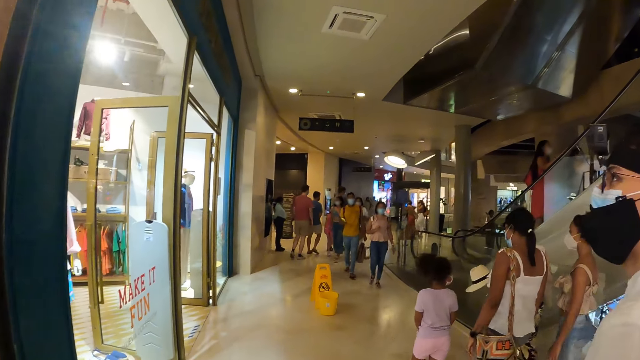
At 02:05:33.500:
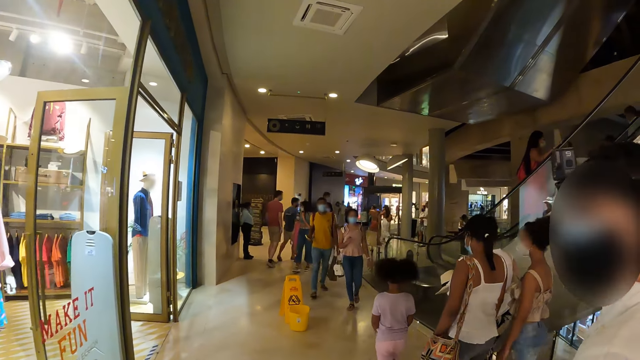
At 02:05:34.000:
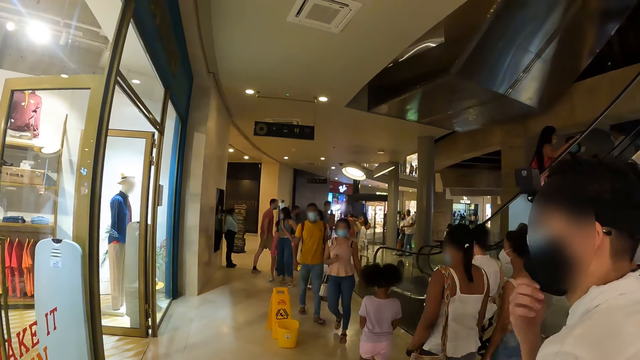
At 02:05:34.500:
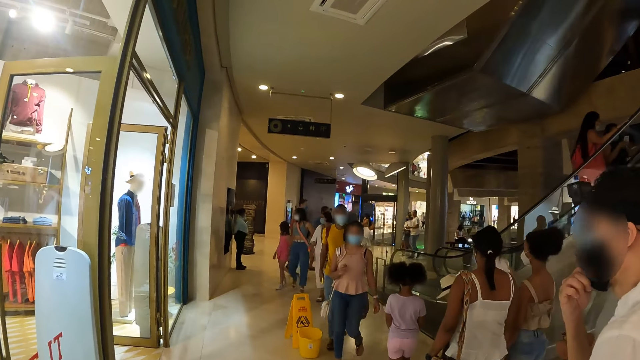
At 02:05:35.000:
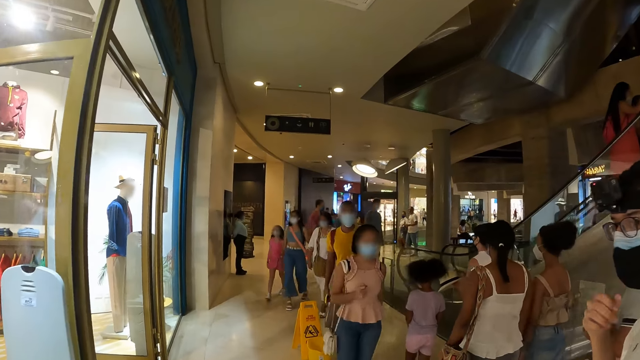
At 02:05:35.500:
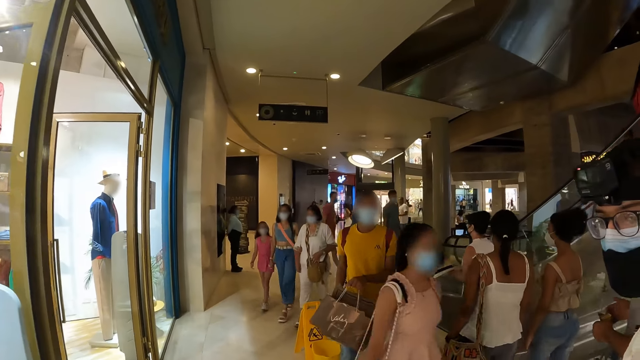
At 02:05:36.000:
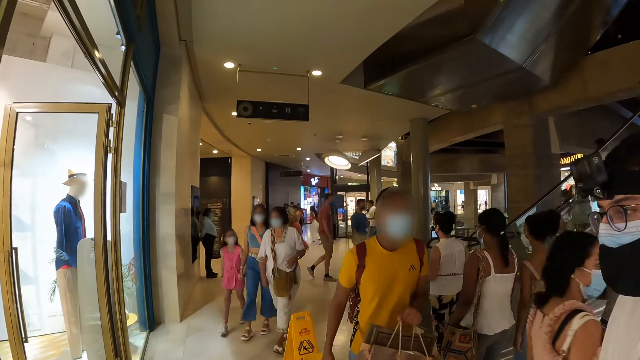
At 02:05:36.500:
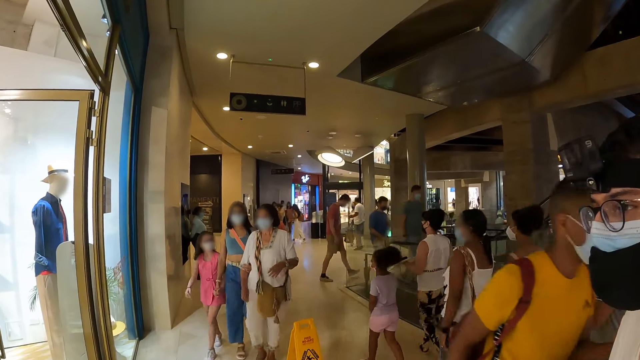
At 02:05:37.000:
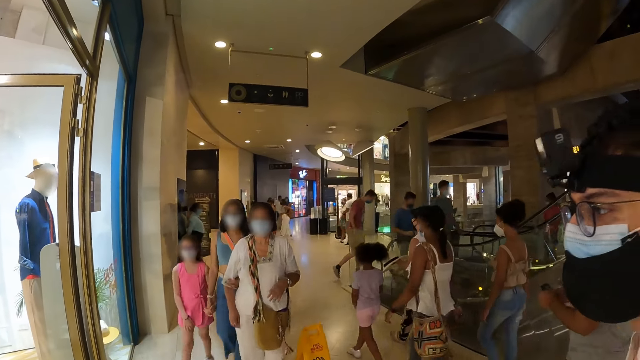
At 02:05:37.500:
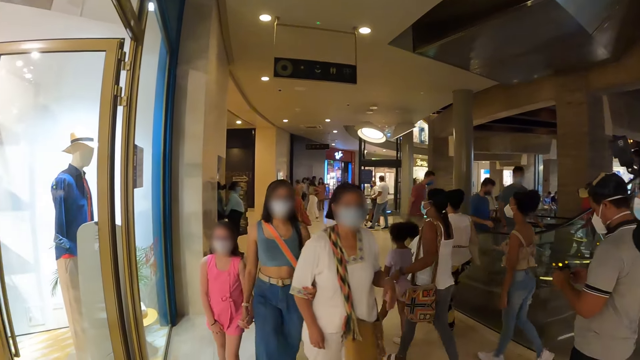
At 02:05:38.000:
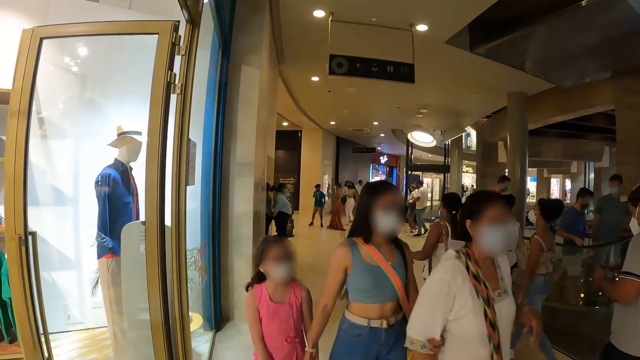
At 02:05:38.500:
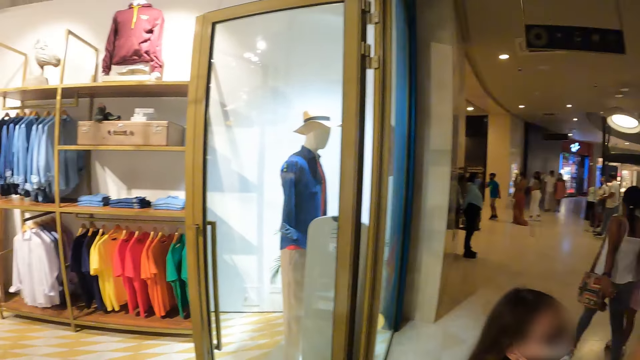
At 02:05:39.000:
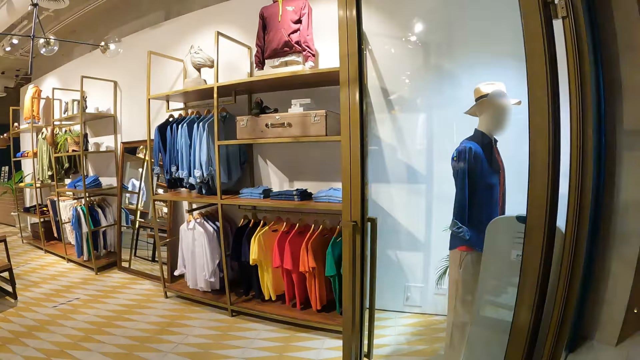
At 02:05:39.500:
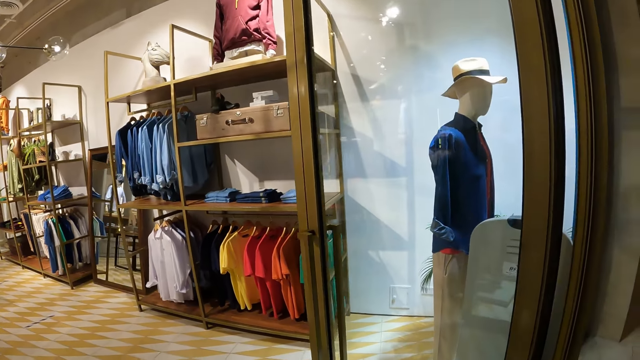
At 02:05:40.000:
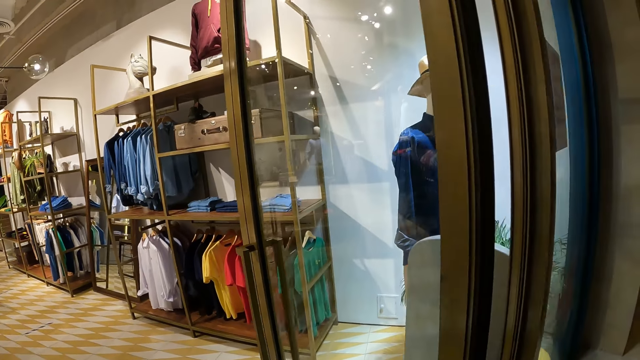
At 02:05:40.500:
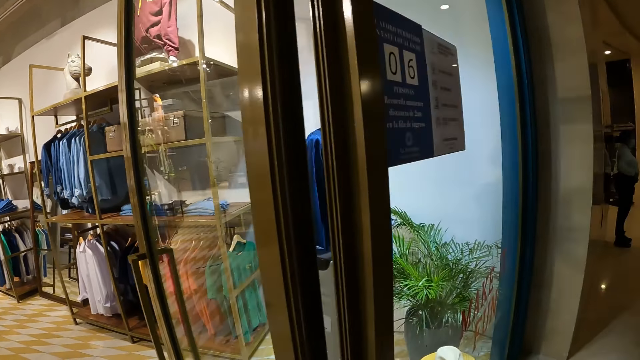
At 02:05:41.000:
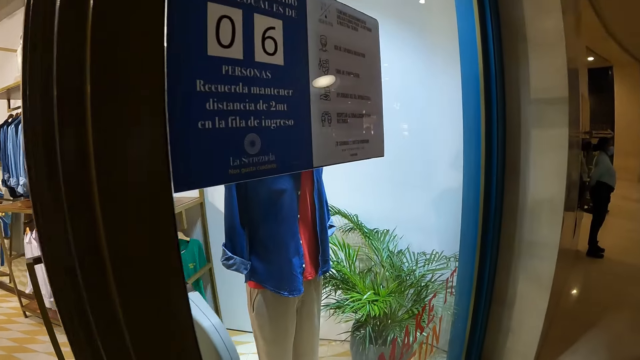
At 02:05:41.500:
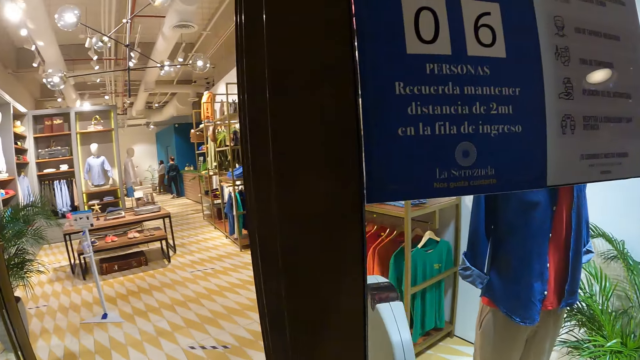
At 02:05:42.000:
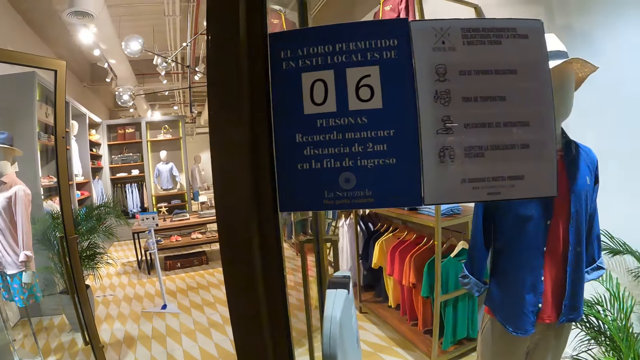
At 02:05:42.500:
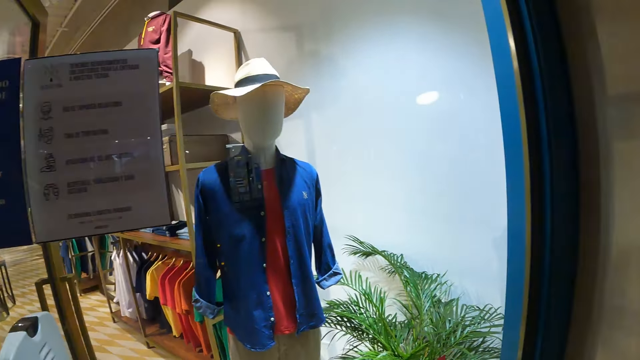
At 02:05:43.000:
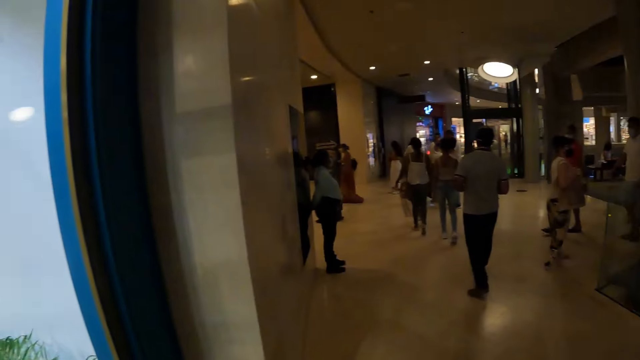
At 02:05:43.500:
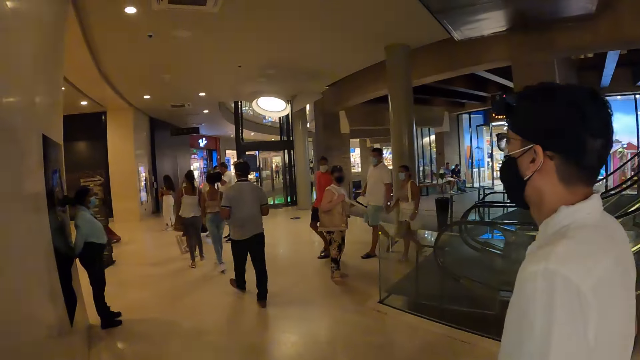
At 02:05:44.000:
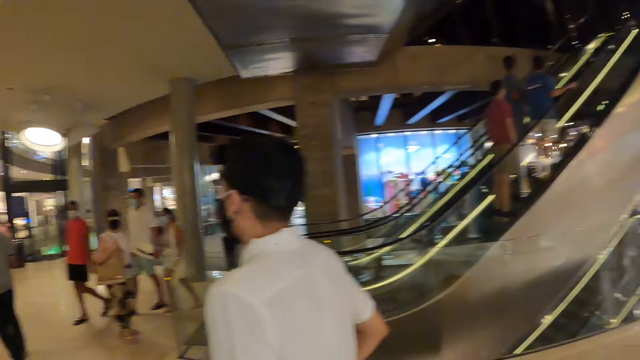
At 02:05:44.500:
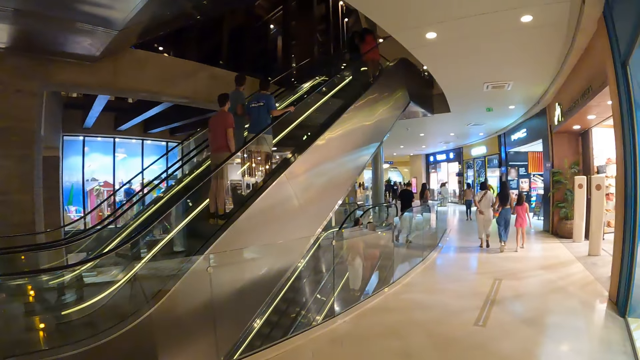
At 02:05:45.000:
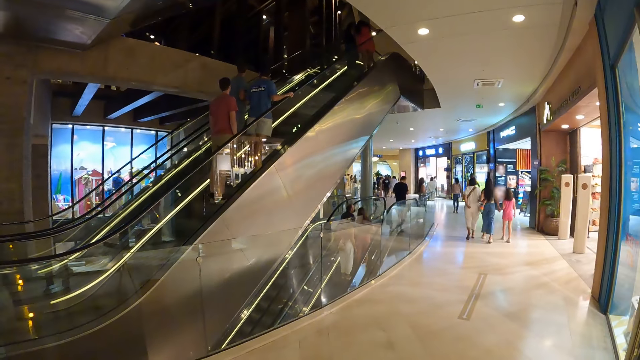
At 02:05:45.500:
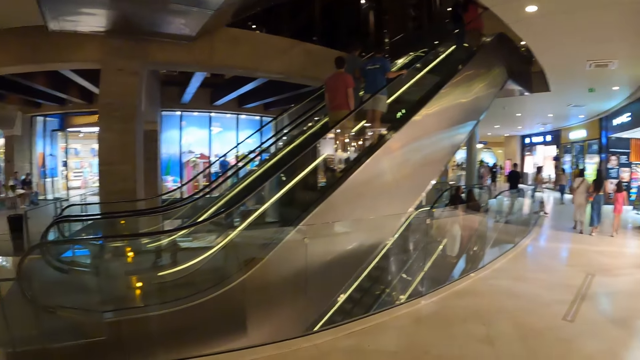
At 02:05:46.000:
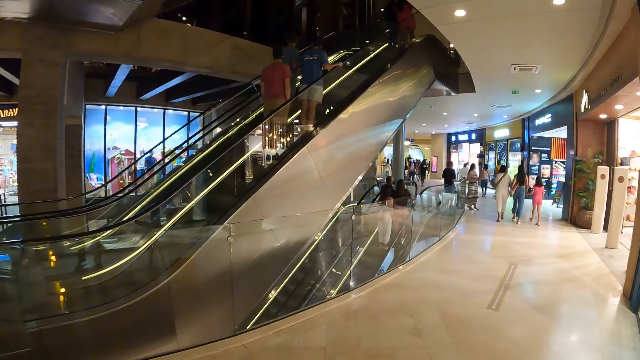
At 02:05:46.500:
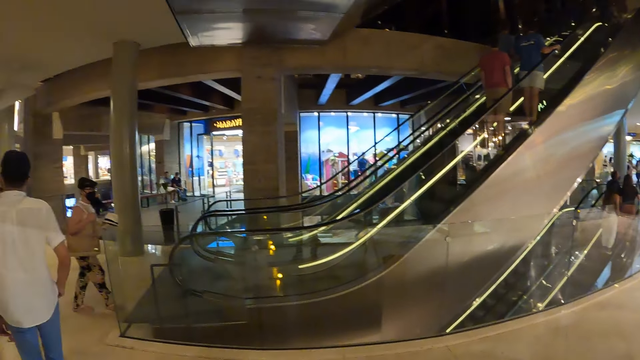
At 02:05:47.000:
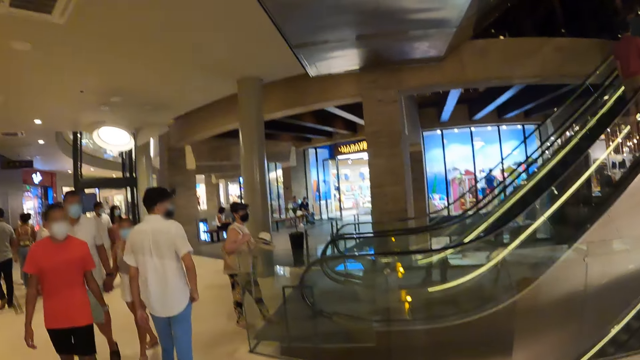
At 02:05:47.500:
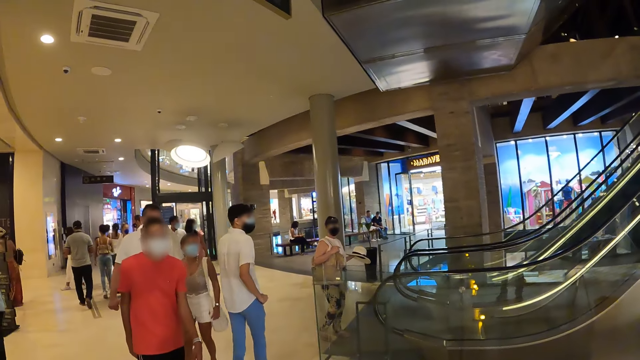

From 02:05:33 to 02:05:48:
The camera wearer walks around a mall. The man adjusts the face mask on his face with his right hand. The man walks around the mall. The camera wearer looks around the mall. They walk around the mall. They look around the mall.

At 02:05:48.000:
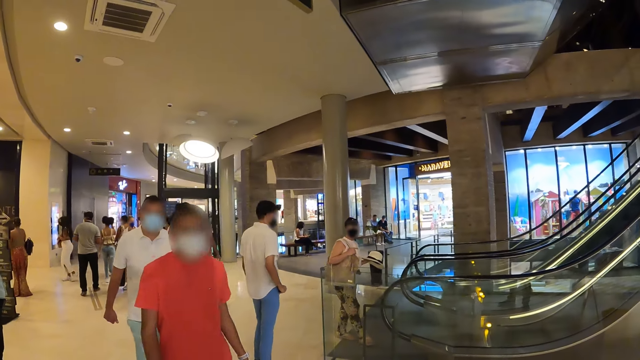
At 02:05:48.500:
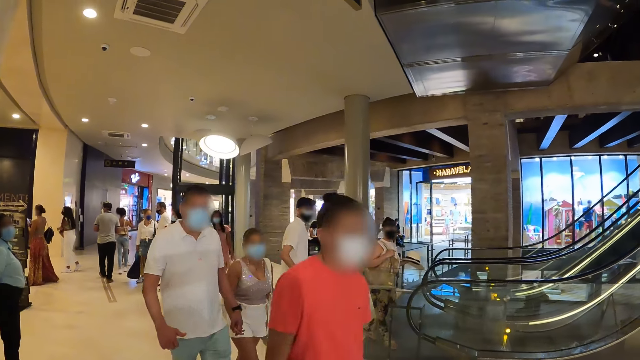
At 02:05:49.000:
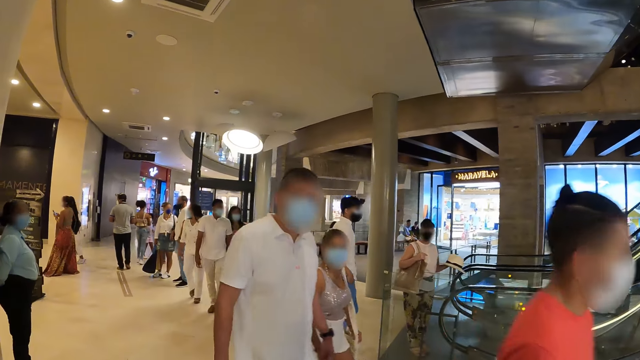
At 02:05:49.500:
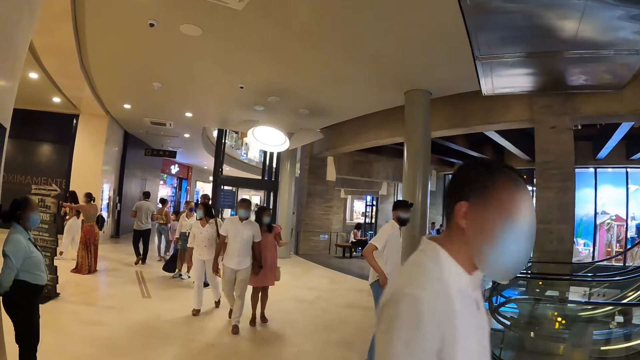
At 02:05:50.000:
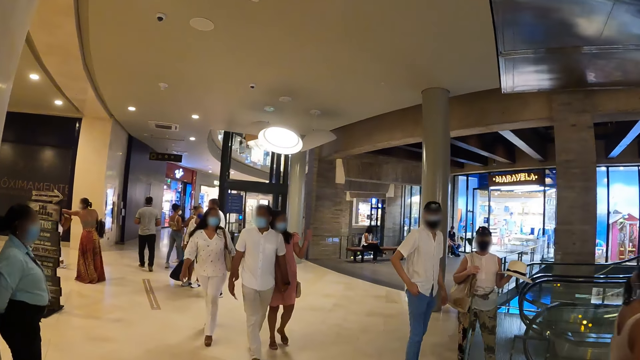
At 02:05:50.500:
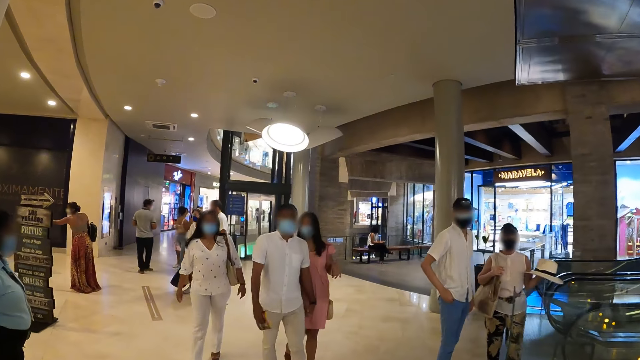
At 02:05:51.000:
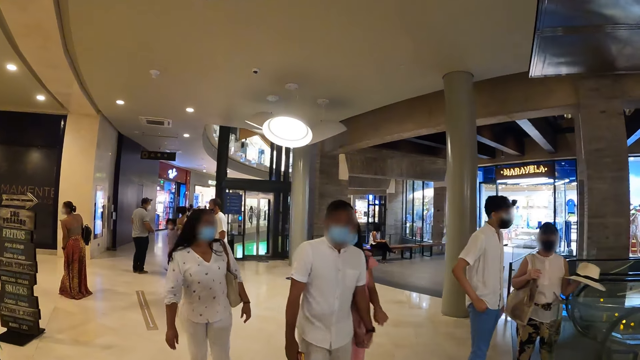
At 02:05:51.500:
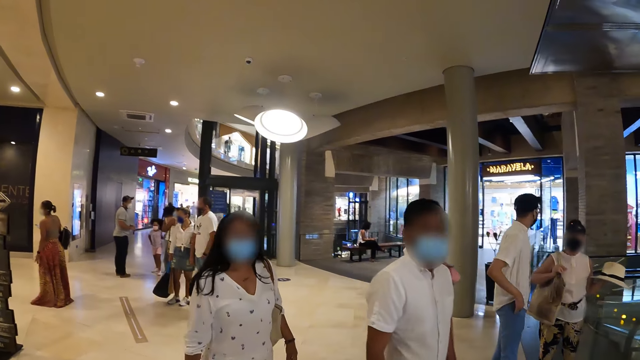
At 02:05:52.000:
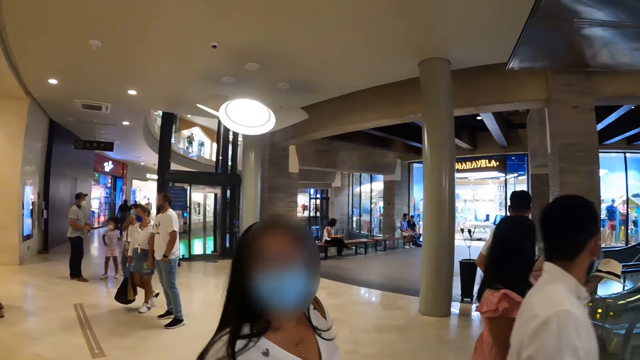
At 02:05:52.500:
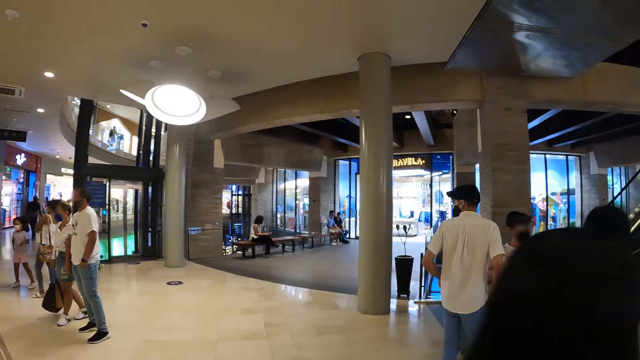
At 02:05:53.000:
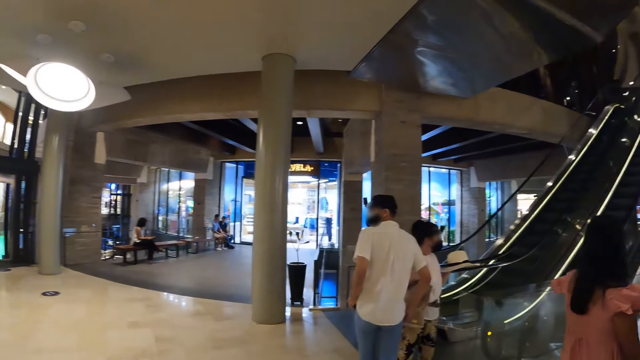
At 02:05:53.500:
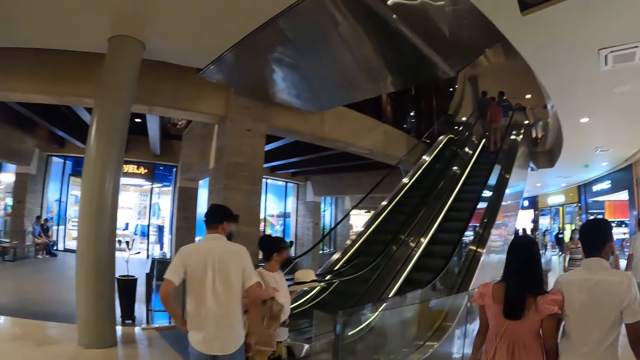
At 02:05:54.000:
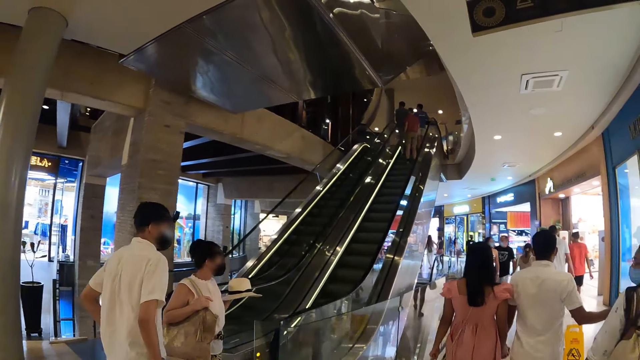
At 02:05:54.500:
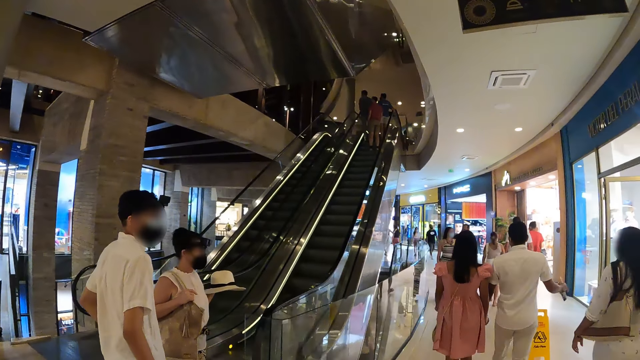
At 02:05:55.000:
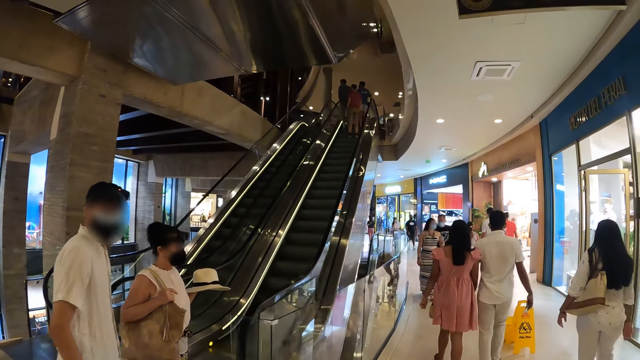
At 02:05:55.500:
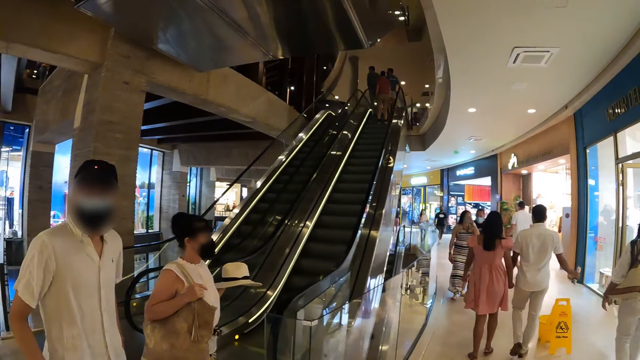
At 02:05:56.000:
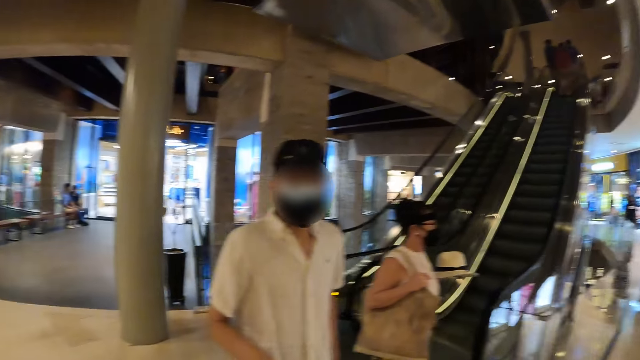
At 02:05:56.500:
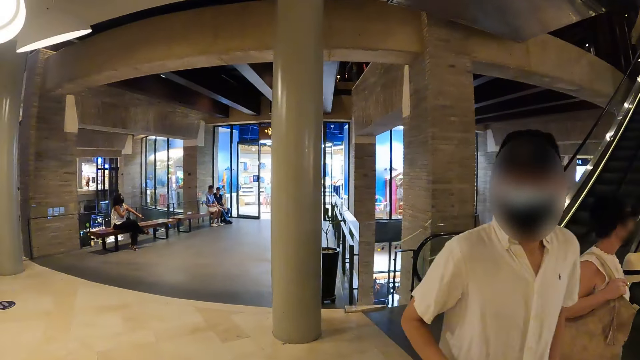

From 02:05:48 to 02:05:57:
The camera wearer walks around a mall. They interact with the man and the woman. The woman holds a bag with her right hand. The woman holds a hat with her left hand. The man interacts with the camera wearer.
